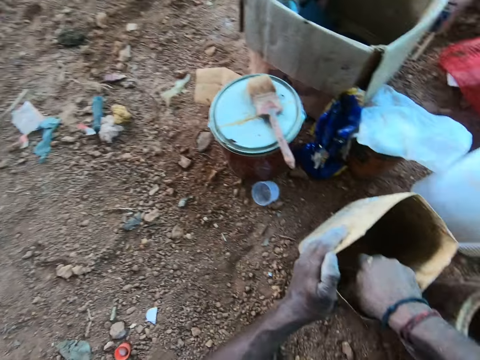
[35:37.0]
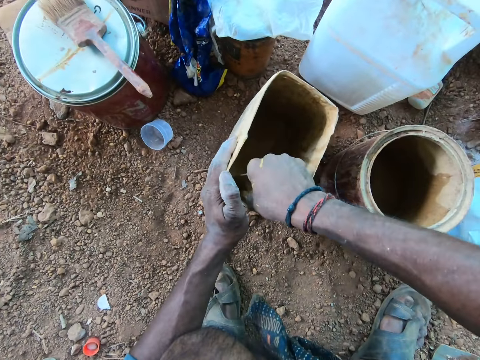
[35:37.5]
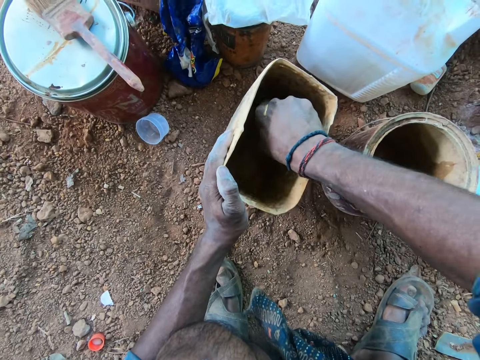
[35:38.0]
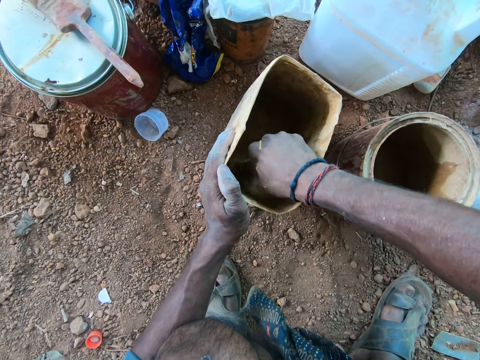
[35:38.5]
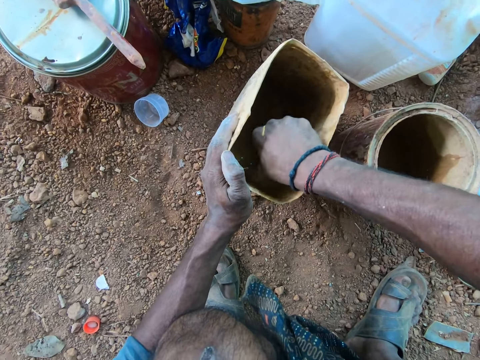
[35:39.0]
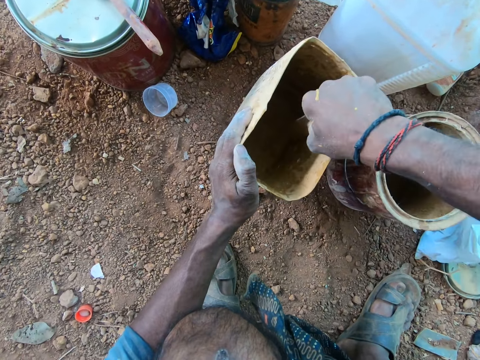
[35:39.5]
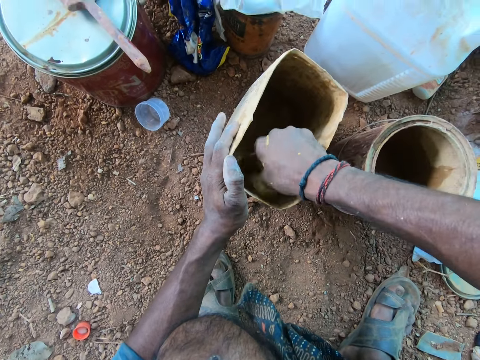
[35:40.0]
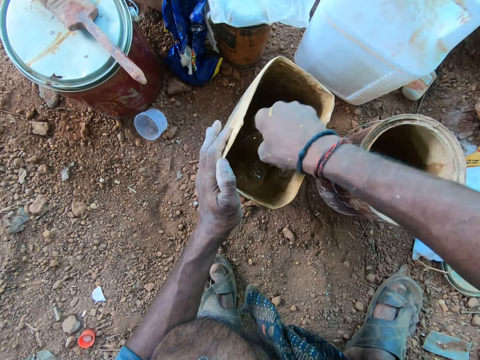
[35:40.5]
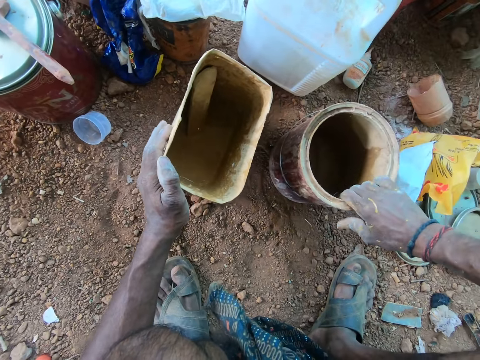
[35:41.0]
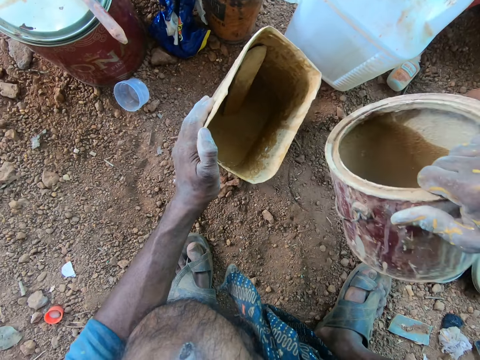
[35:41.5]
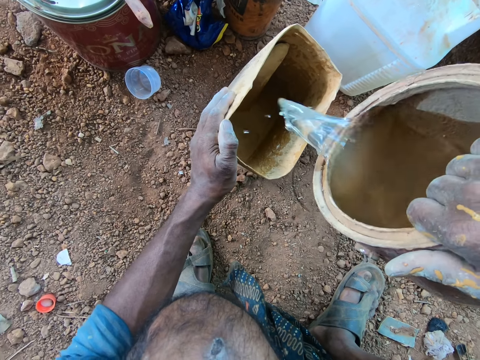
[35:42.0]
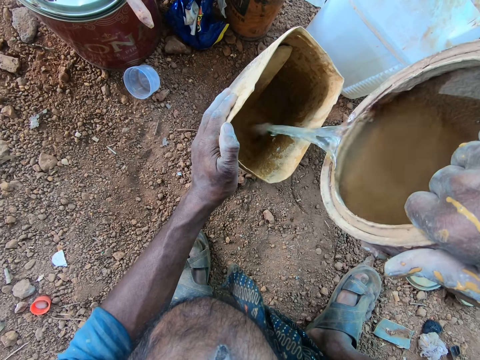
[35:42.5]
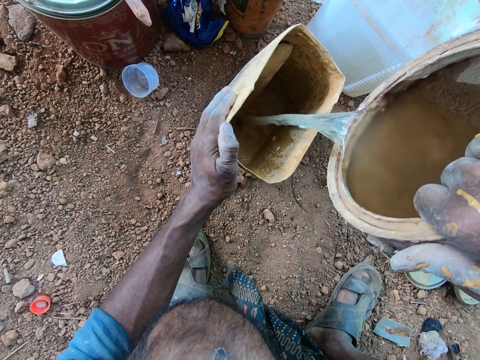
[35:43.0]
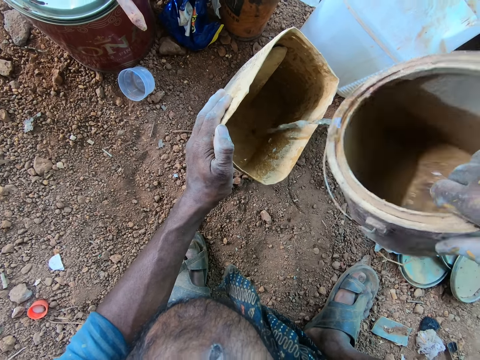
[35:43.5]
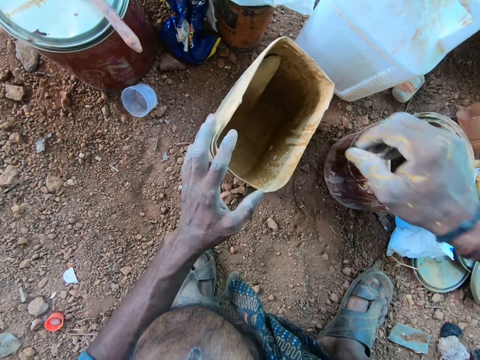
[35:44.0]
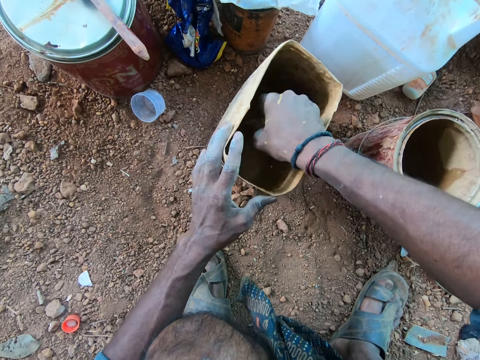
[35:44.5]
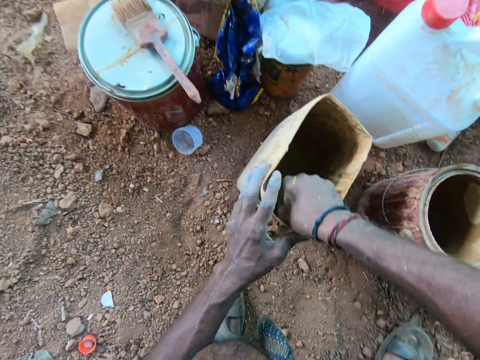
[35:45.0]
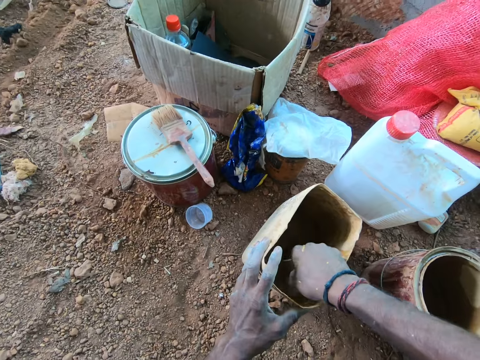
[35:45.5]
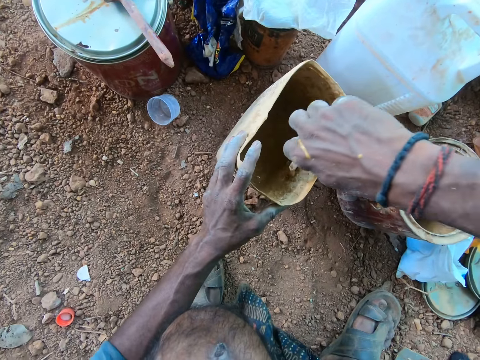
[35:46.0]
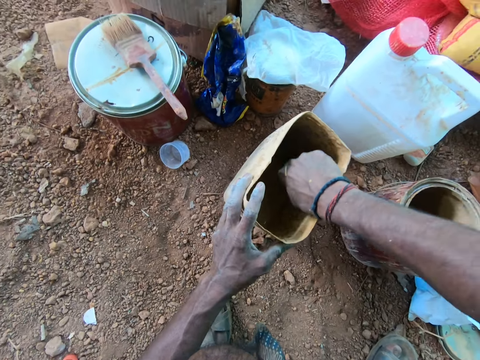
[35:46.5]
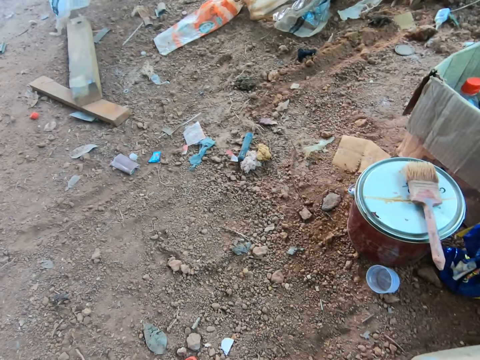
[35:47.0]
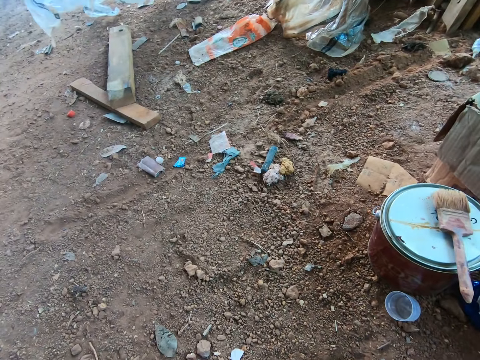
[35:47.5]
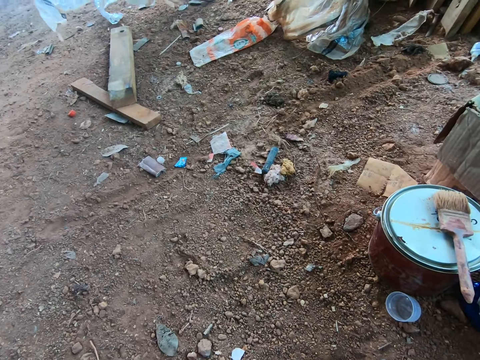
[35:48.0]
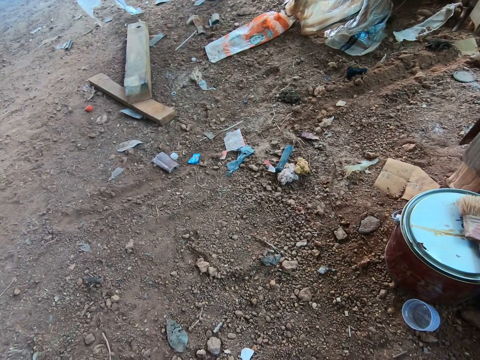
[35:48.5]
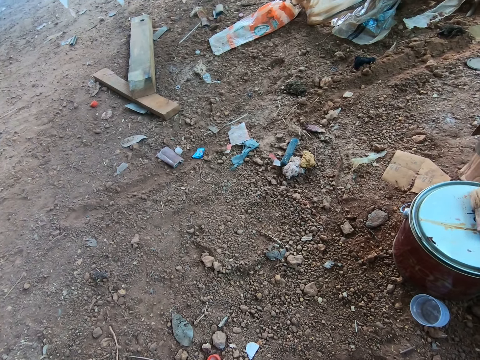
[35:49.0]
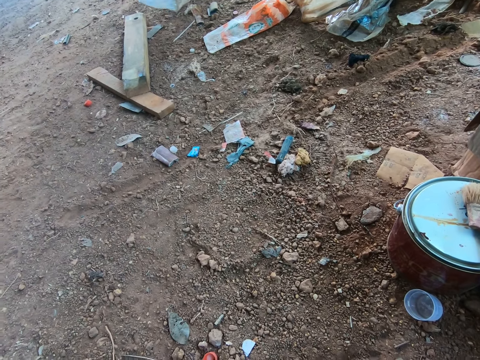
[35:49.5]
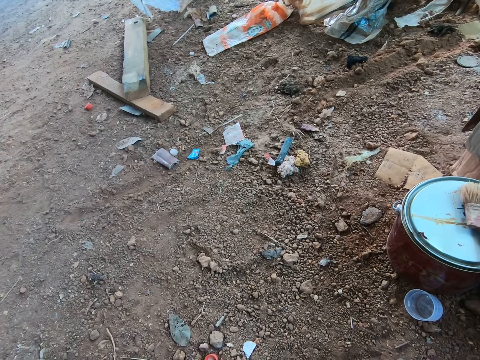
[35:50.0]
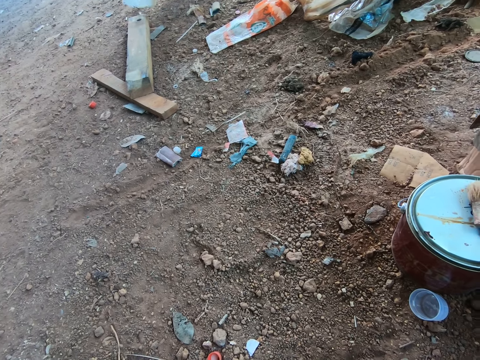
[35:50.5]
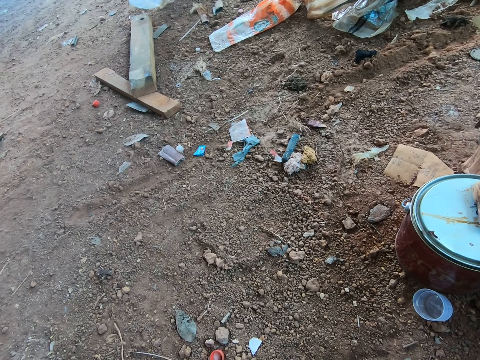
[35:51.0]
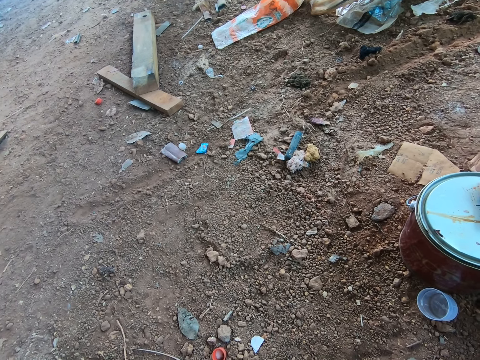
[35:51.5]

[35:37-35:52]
The camera wearer holds the plastic container on the ground with his left hand. He stirs something in the container. He picks up the can of water from the ground with his right hand. He pours water from the can of water into the plastic container on the ground with his right hand. He drops the can of water in his right hand on the ground. He turns the mixture in the plastic container with the stick in his right hand.

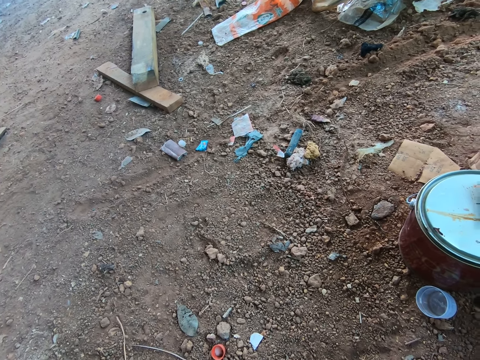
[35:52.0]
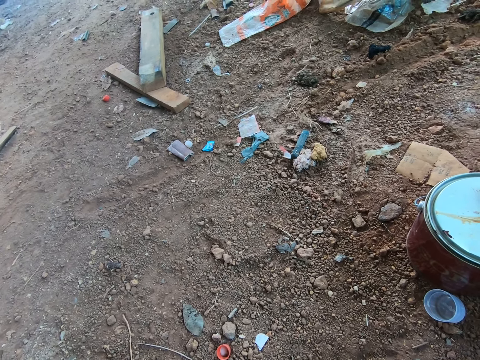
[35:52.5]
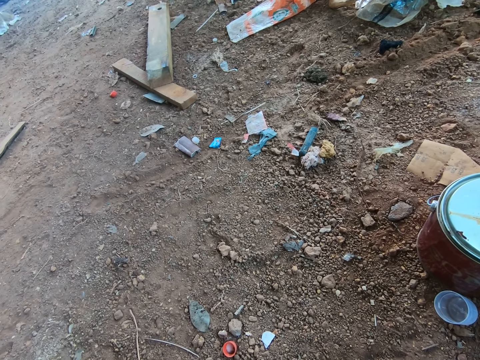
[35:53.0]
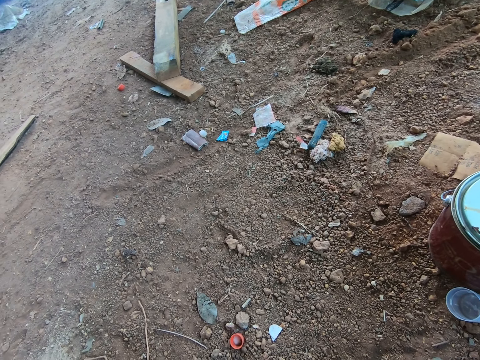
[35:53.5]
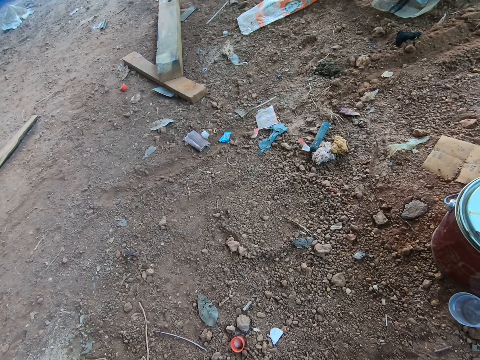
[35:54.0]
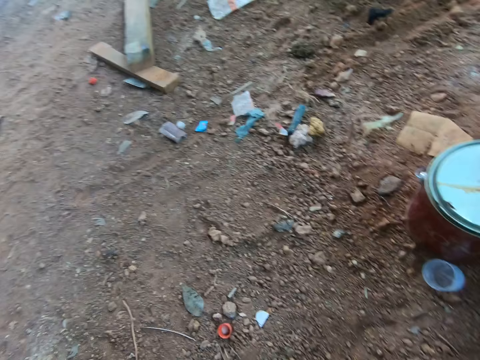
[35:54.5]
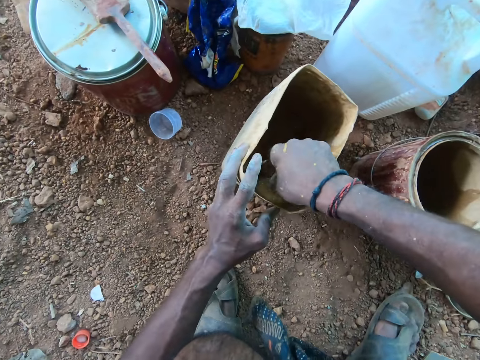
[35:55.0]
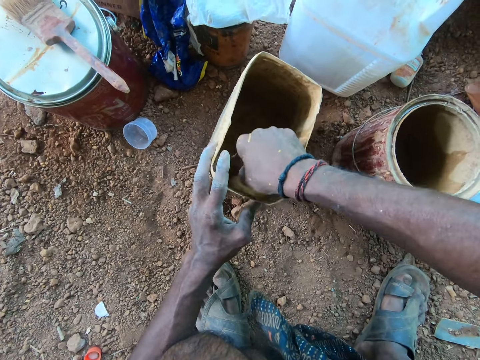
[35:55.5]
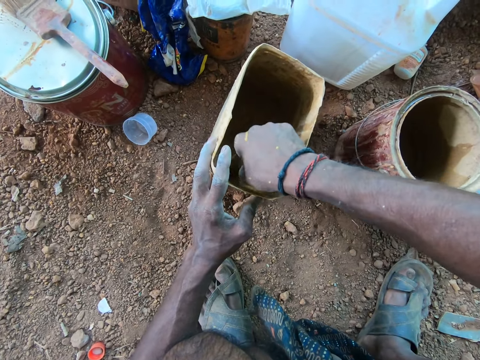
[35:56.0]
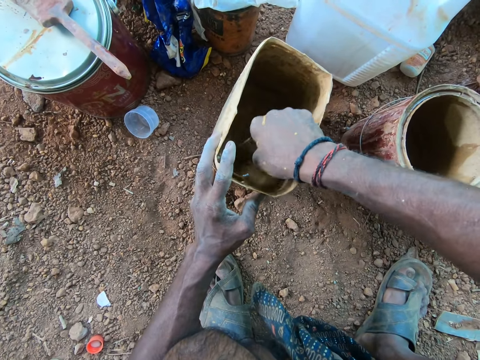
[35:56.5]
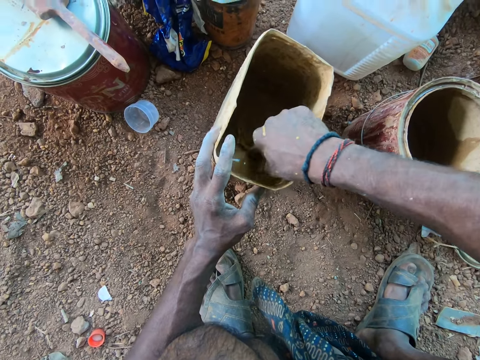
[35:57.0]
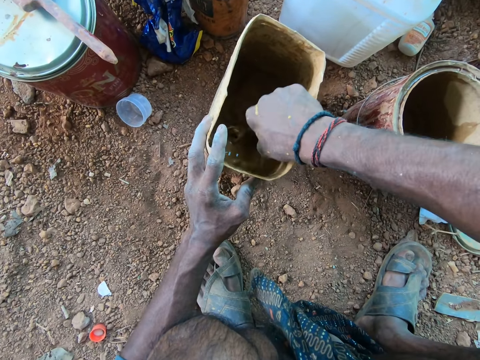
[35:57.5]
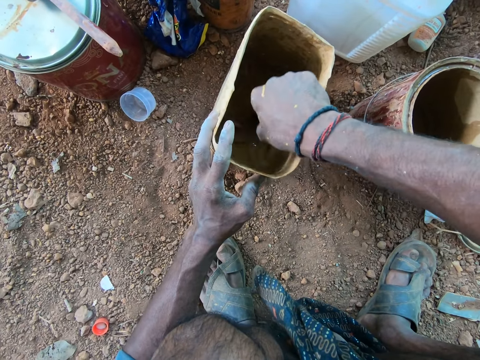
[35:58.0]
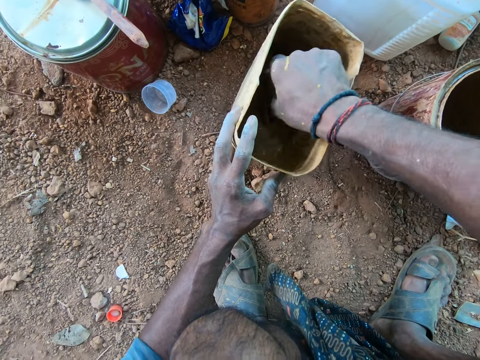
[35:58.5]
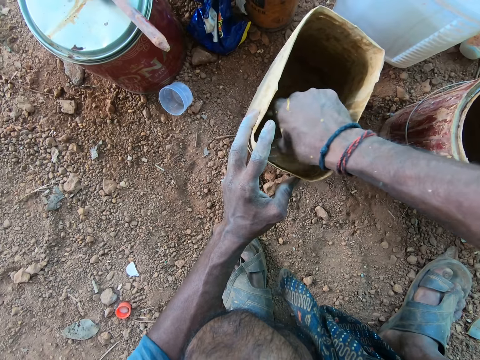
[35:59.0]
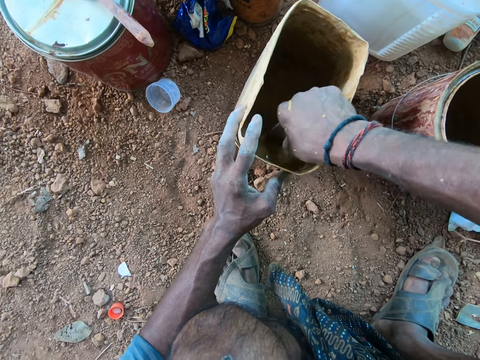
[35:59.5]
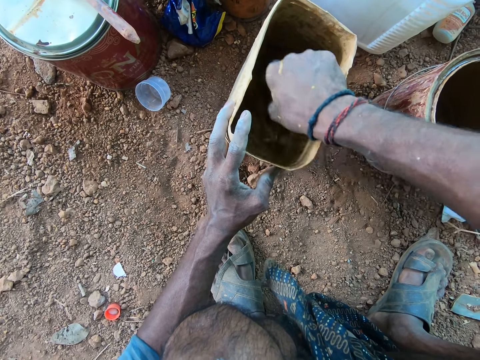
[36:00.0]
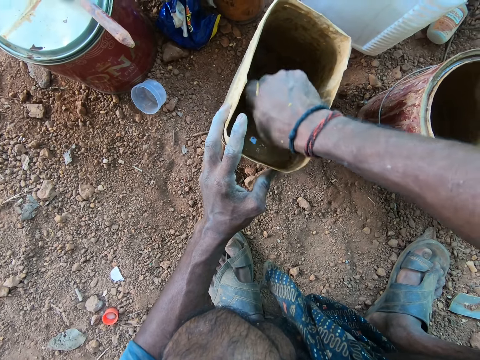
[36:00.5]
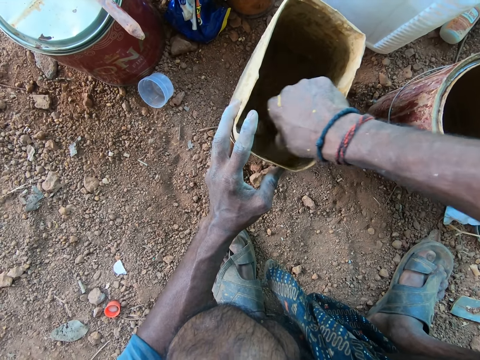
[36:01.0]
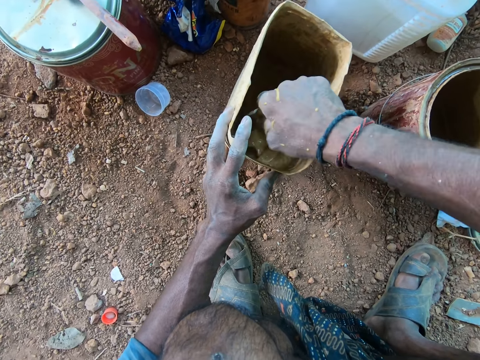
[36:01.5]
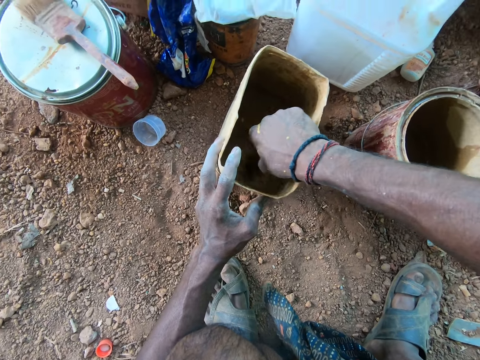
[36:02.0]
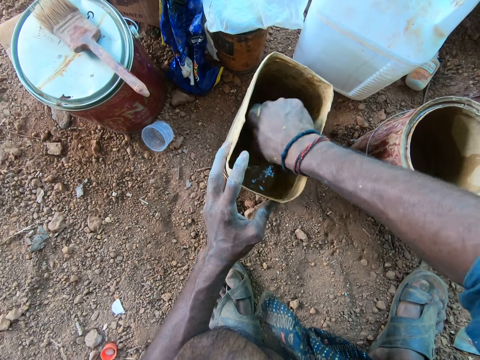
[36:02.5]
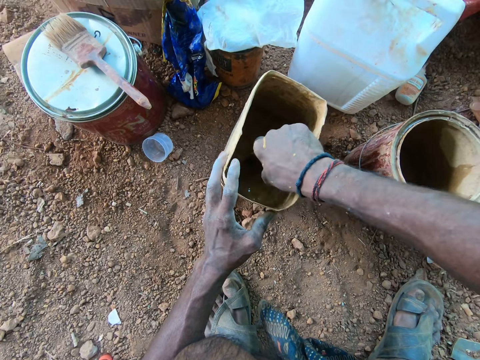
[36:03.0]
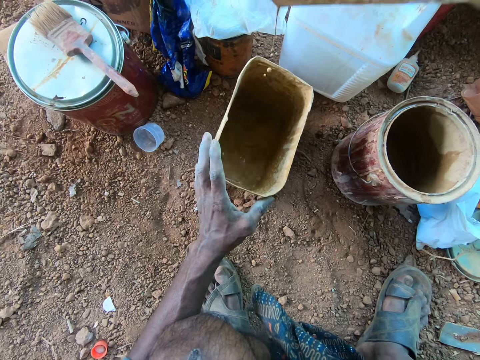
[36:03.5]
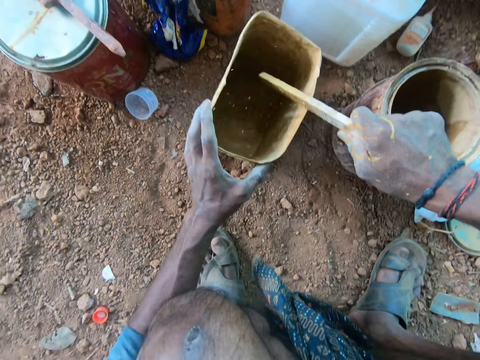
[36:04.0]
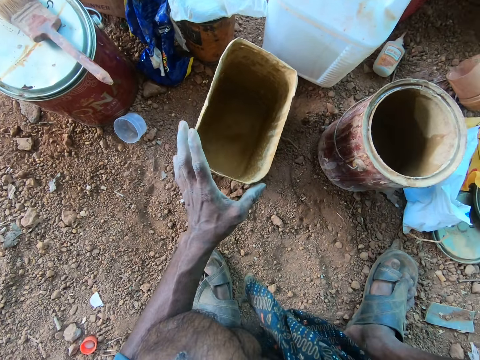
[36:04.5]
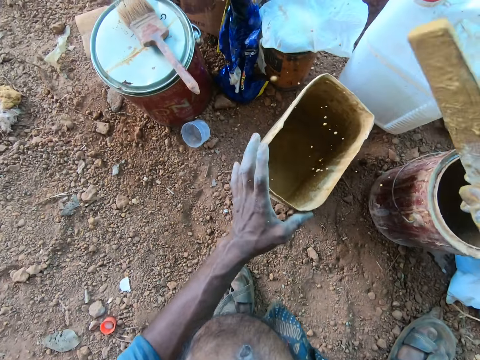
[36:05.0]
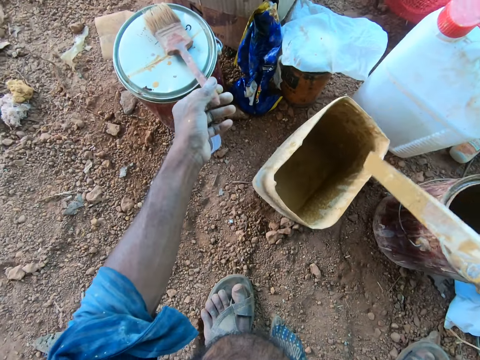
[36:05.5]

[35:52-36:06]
The camera wearer removes the stick in his right hand from the plastic container on the ground. He hits the stick in his hands on the plastic container on the ground.
